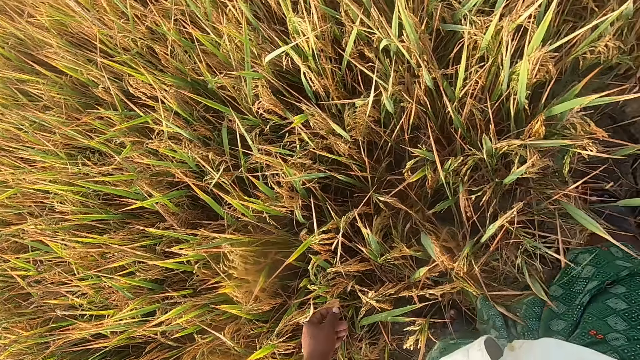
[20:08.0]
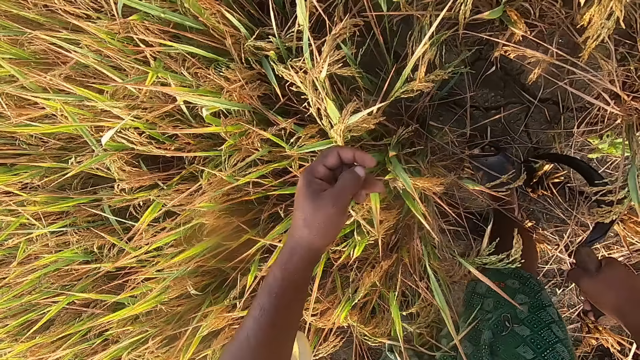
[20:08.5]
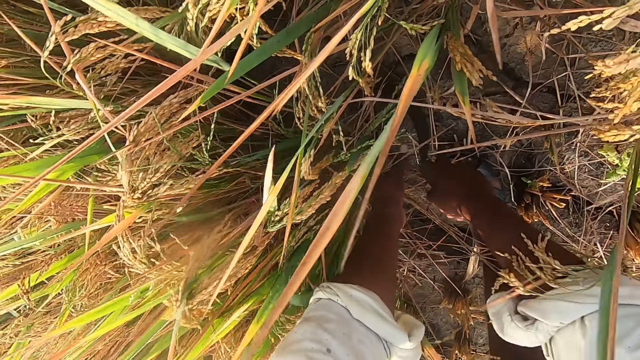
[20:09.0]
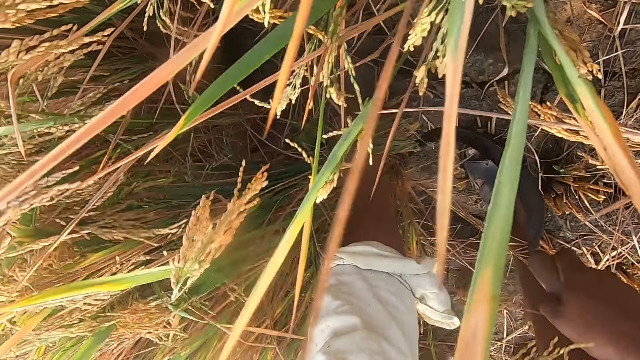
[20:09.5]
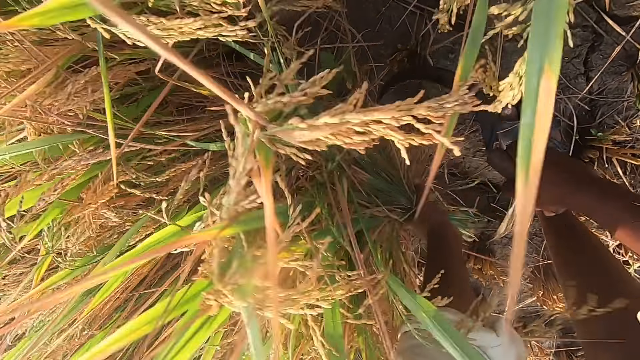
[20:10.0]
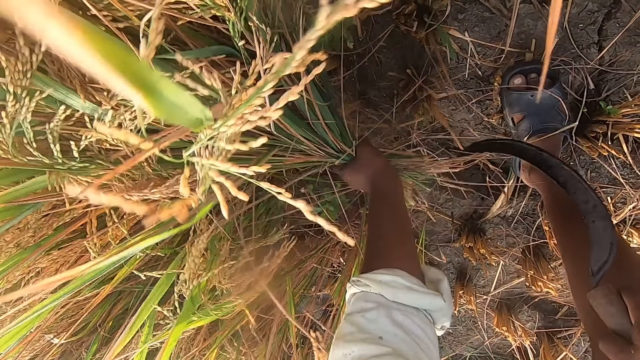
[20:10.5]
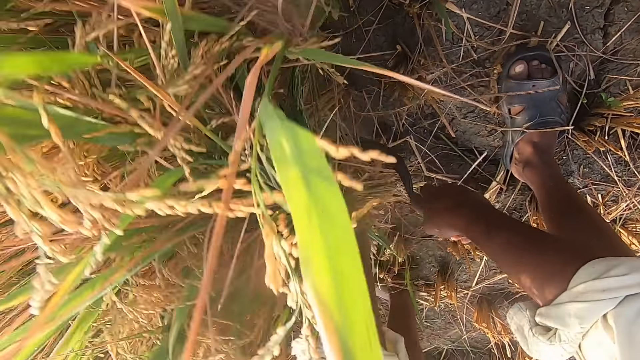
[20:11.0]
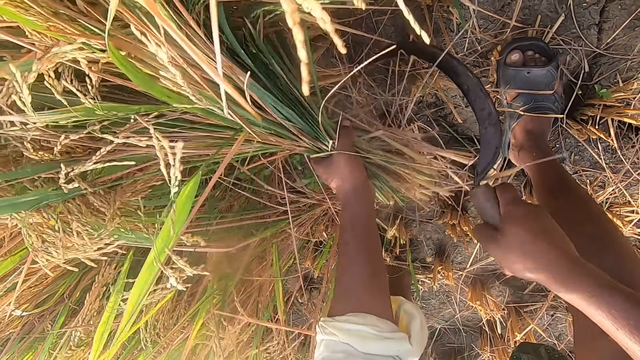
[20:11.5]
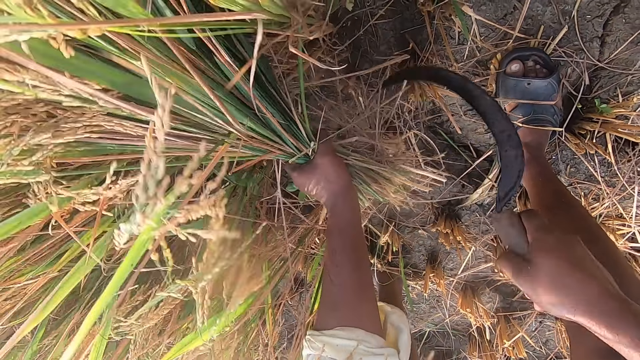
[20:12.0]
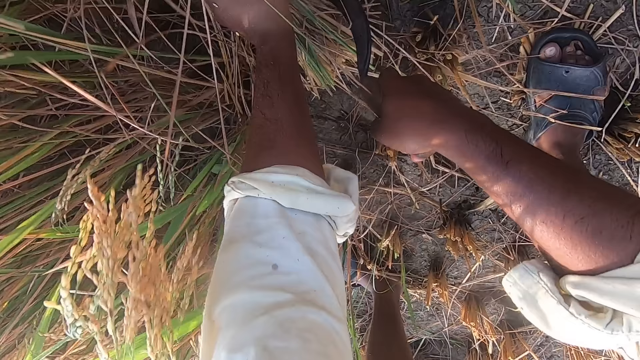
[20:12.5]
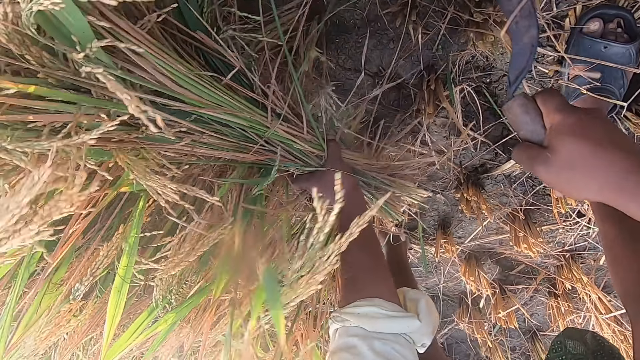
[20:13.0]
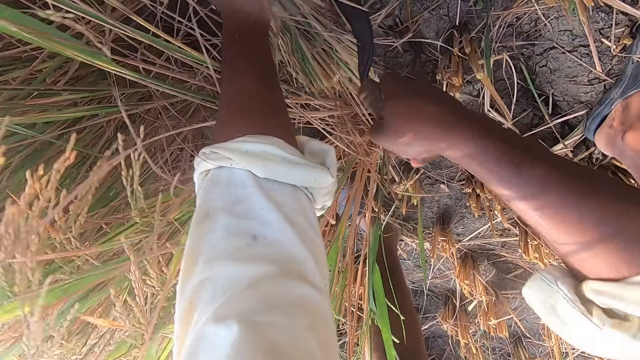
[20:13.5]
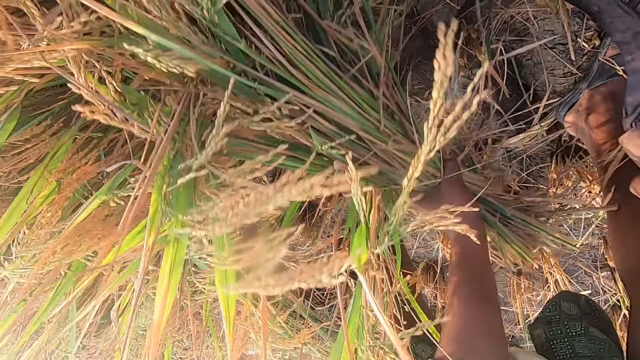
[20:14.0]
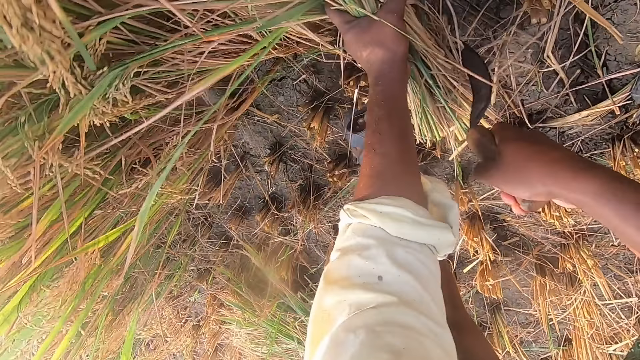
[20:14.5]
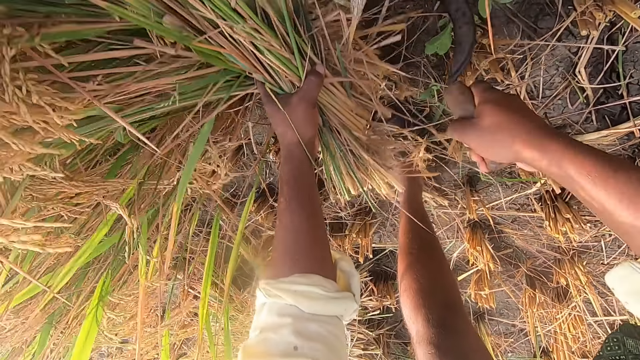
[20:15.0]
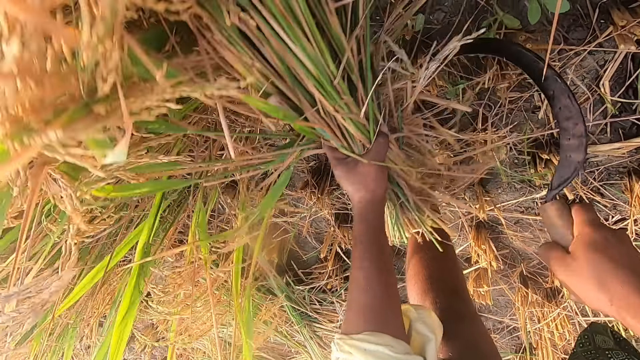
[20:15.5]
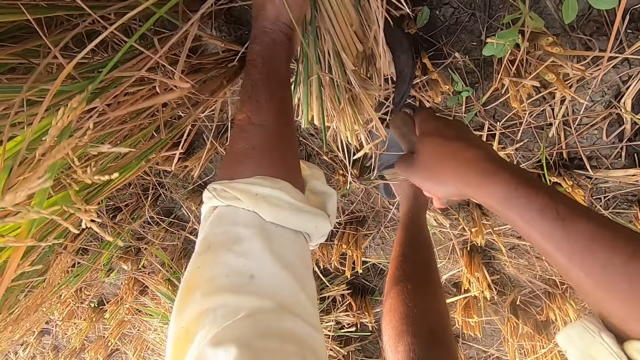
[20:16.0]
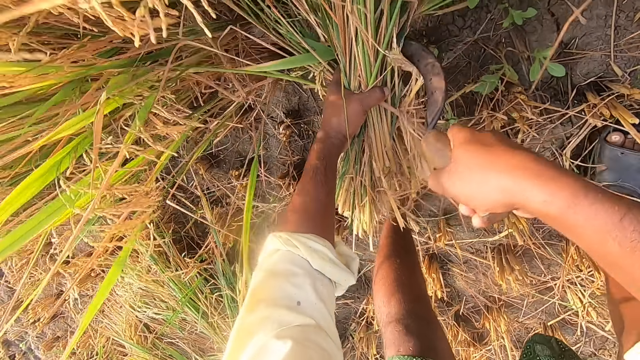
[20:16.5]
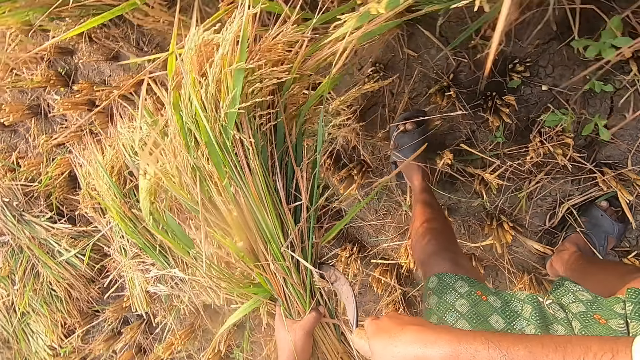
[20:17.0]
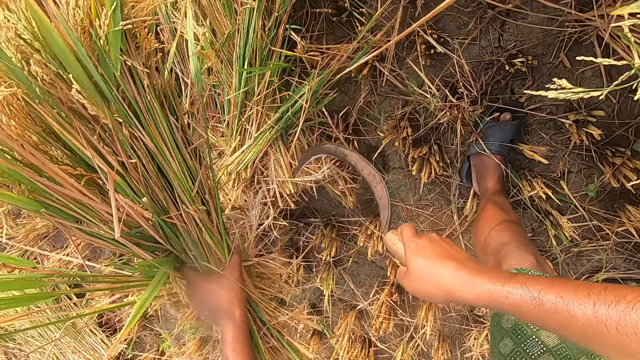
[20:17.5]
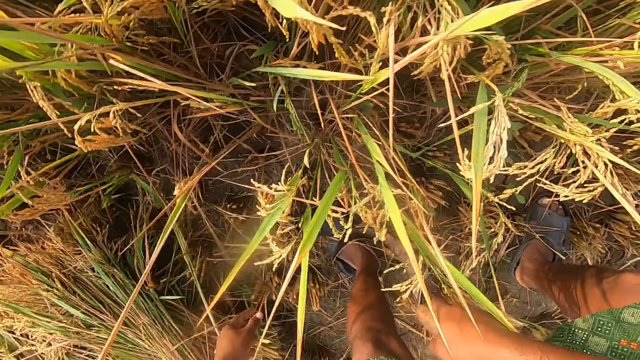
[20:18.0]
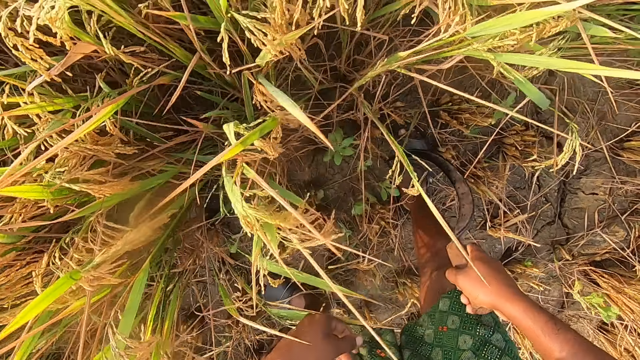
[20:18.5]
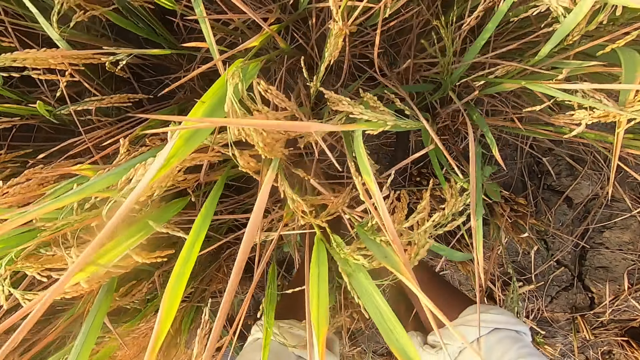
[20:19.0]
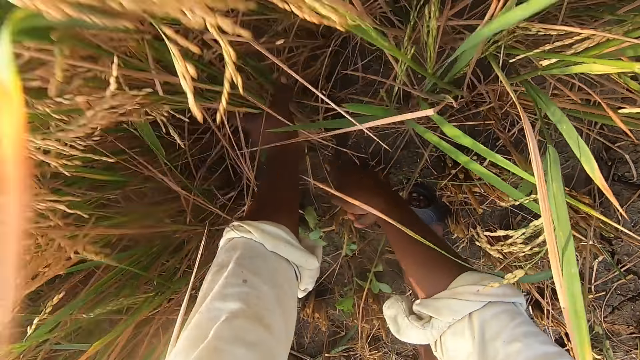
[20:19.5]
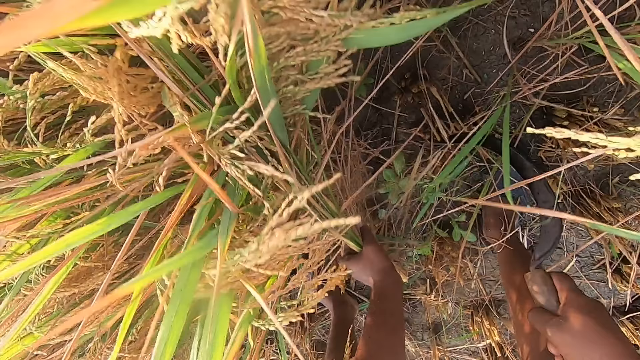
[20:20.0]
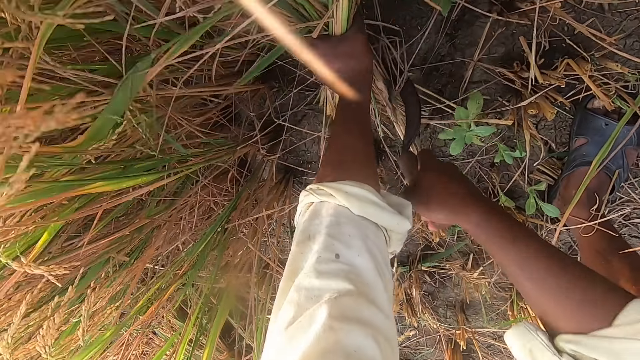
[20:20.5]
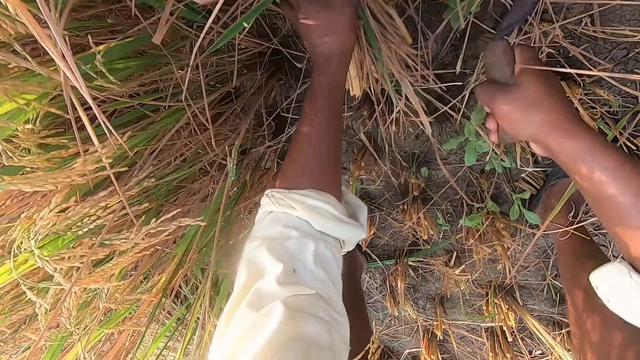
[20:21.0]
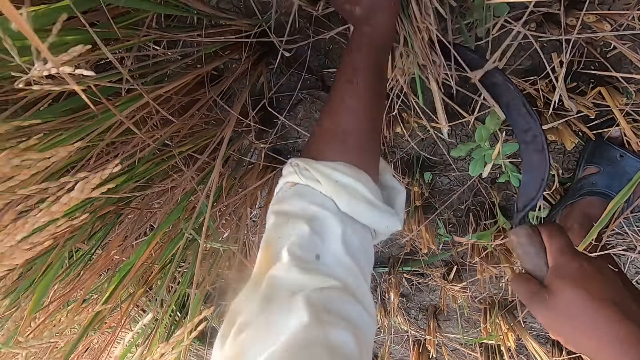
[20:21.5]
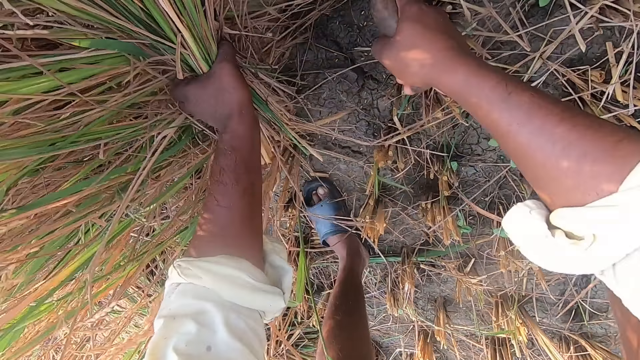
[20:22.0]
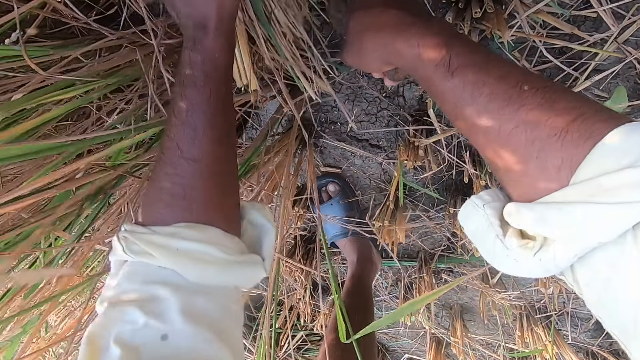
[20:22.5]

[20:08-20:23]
The camera wearer bends downwards and holds rice plants. They cut straw from the ground with the sickle. They move around, drop the stack of straw on the ground, and move around. They hold the rice plants. They cut the straw from the ground with the sickle.

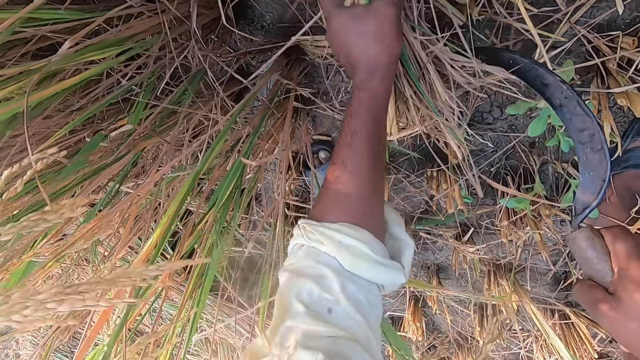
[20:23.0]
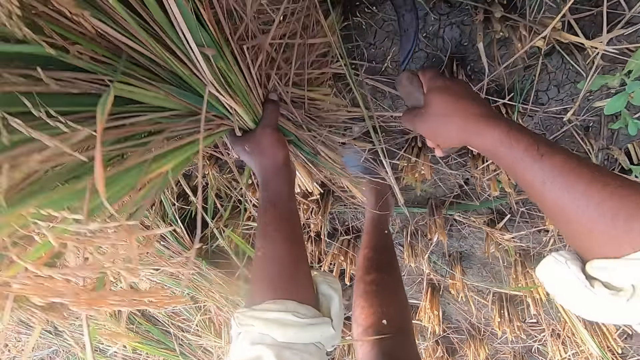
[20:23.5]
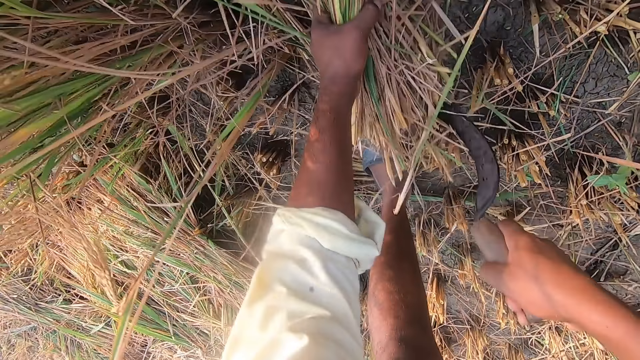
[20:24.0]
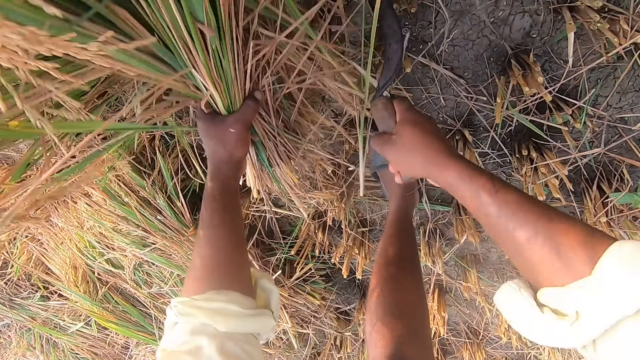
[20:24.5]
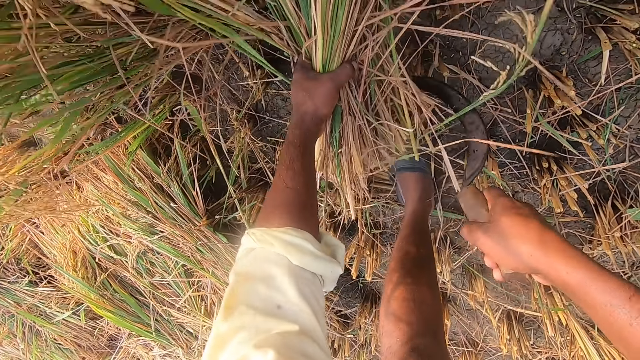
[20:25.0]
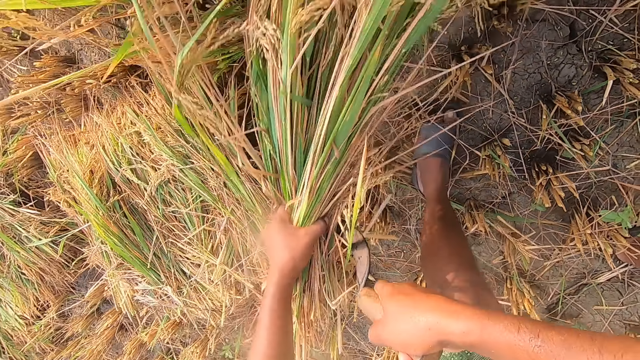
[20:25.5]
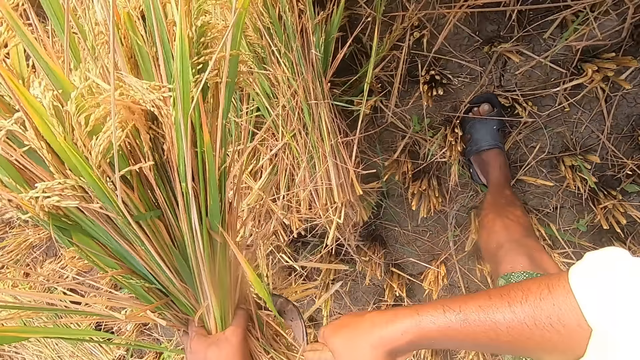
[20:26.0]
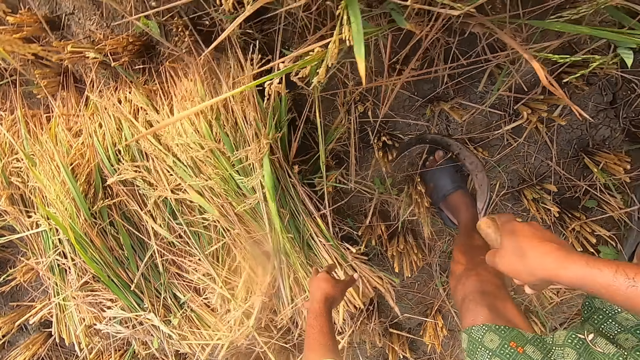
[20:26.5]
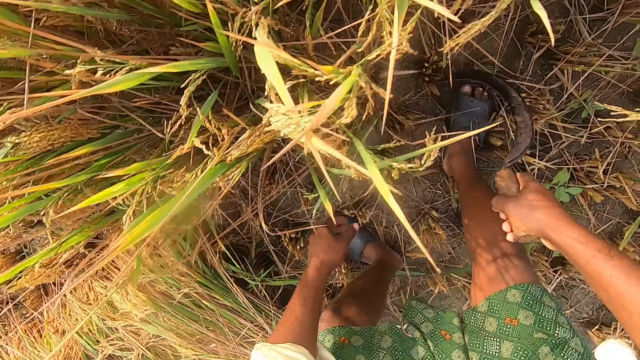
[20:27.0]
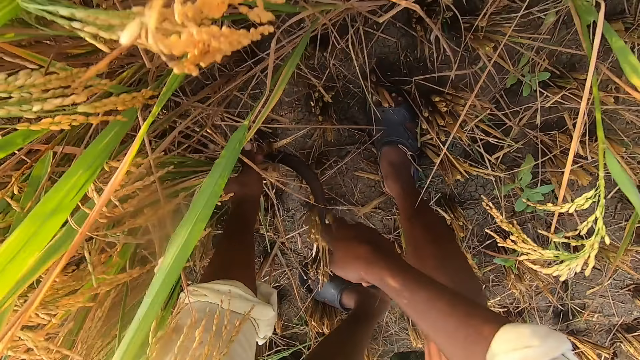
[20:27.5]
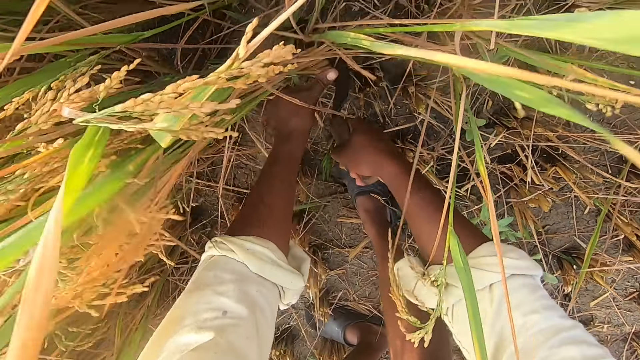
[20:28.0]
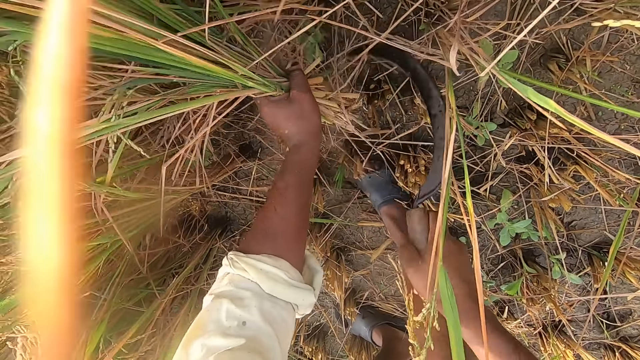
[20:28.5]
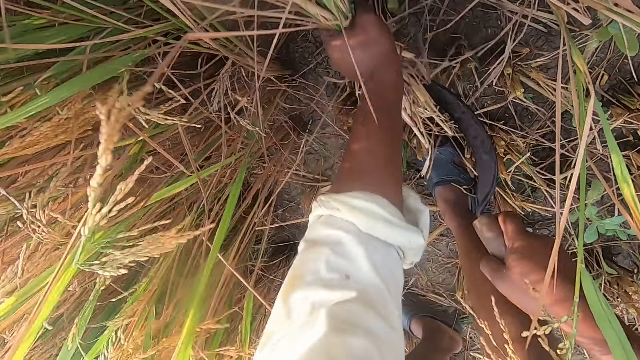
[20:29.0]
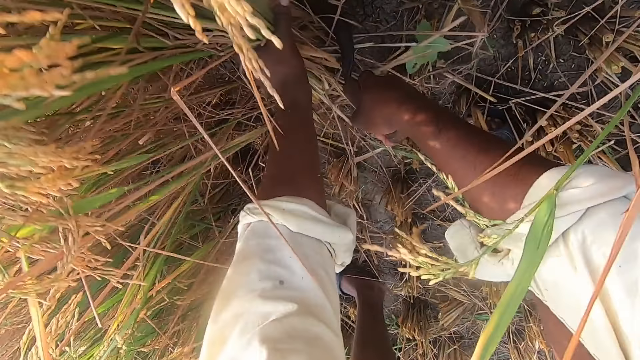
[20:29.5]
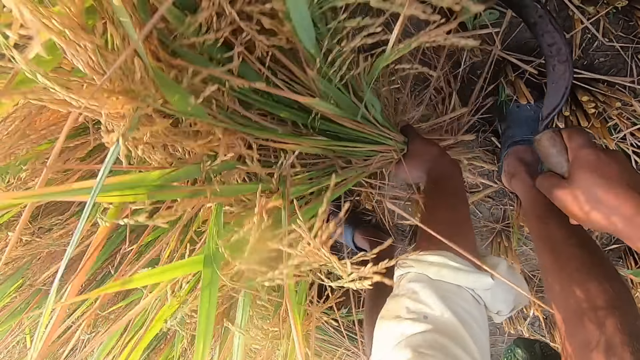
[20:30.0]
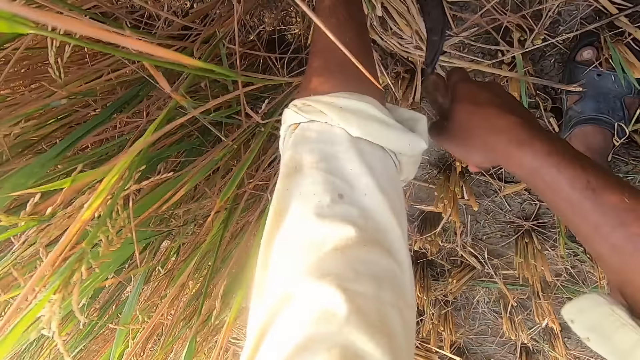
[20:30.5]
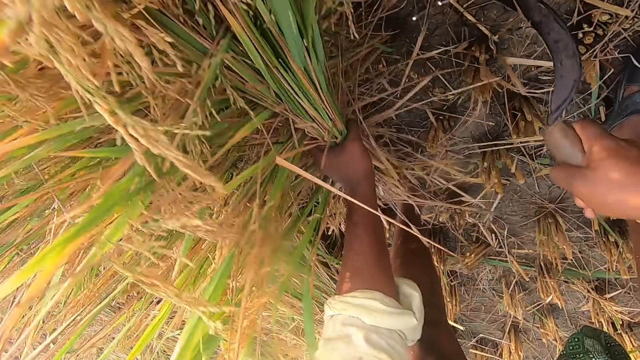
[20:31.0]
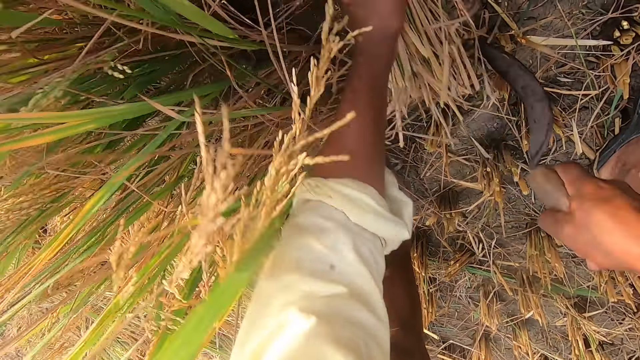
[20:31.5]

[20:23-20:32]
The camera wearer moves around. They drop the stack of straw or rice plants on the ground. They move around and hold the rice plants. They cut the straw from the ground with the sickle.
